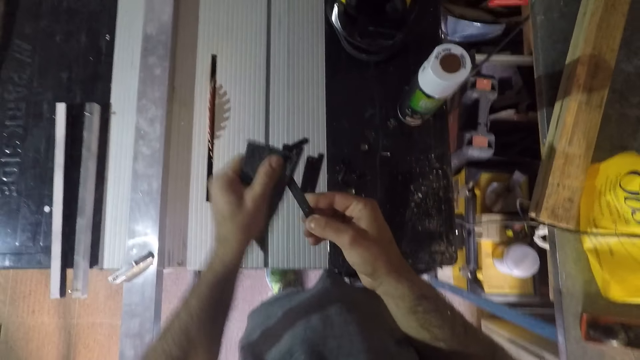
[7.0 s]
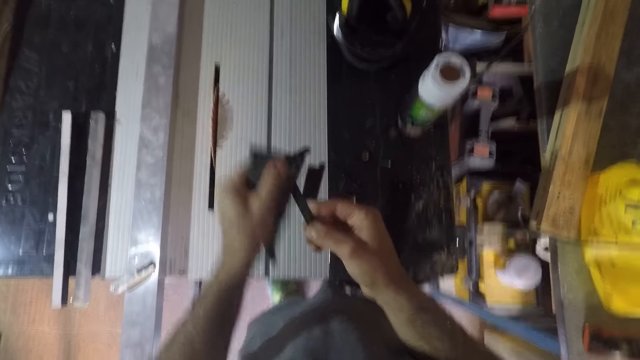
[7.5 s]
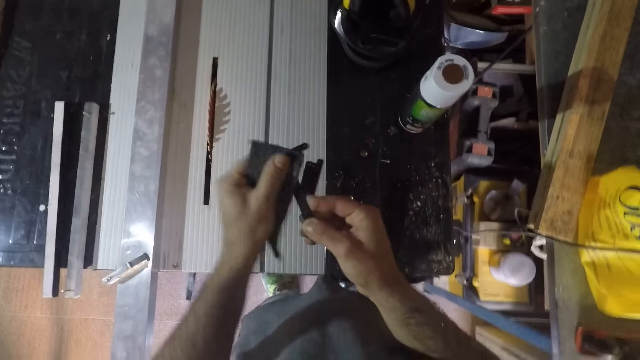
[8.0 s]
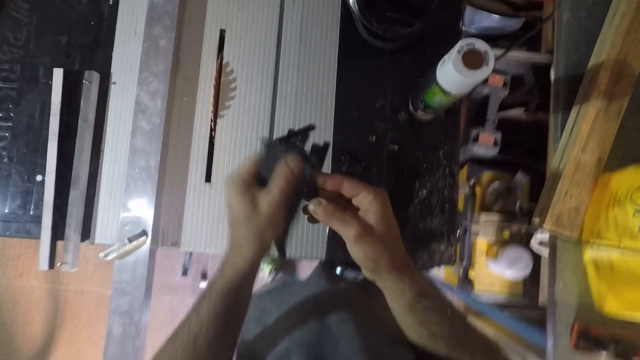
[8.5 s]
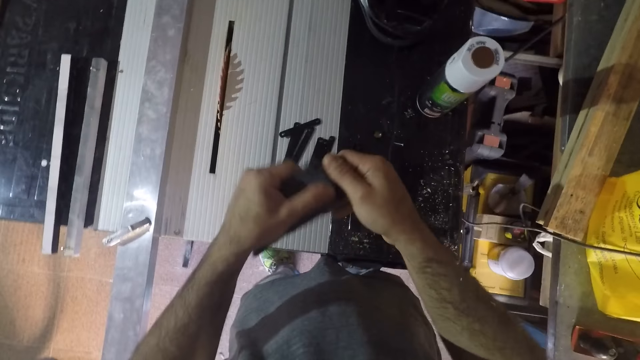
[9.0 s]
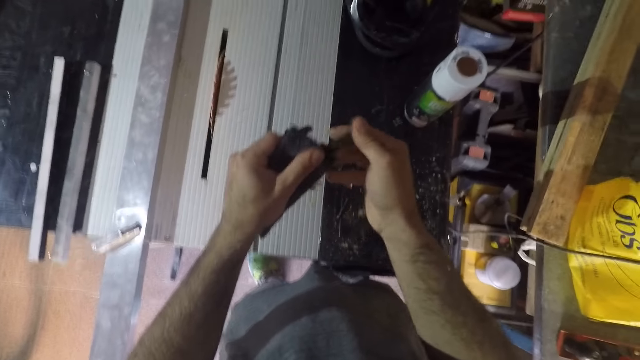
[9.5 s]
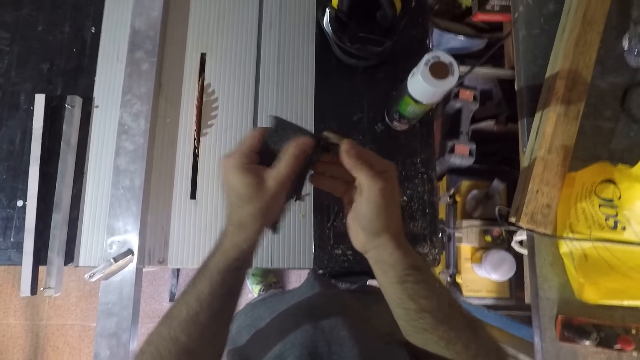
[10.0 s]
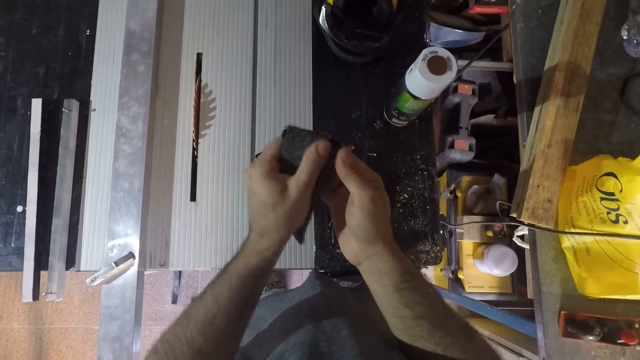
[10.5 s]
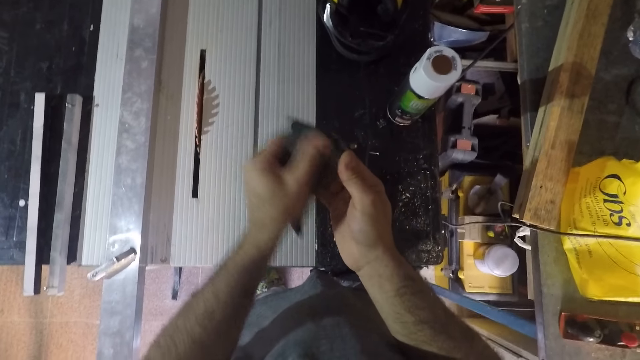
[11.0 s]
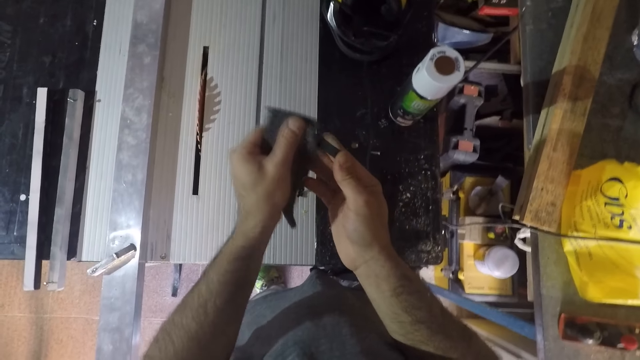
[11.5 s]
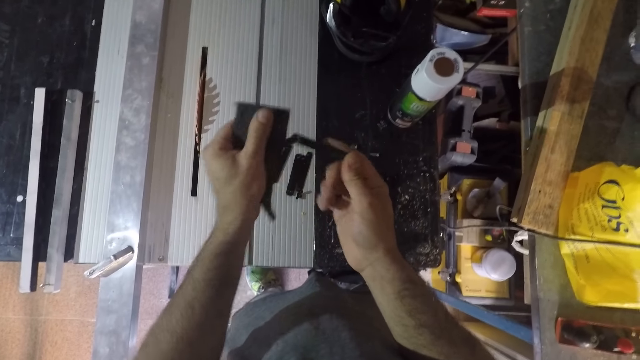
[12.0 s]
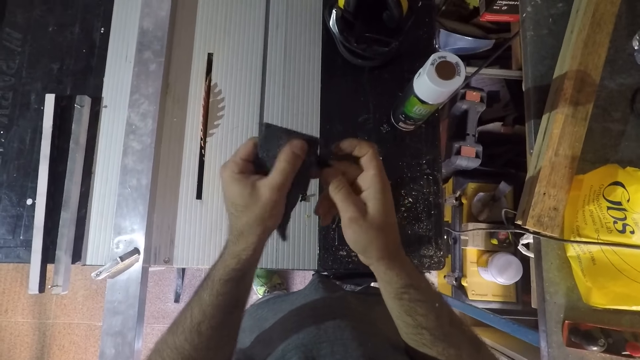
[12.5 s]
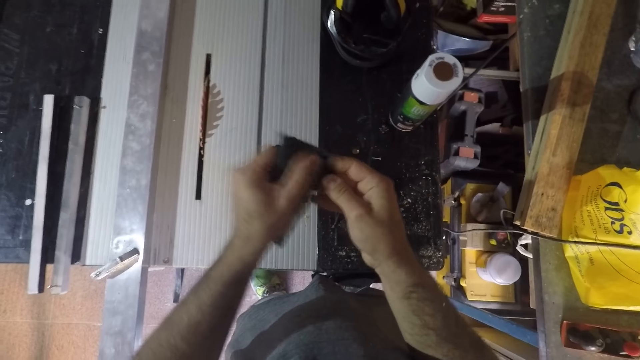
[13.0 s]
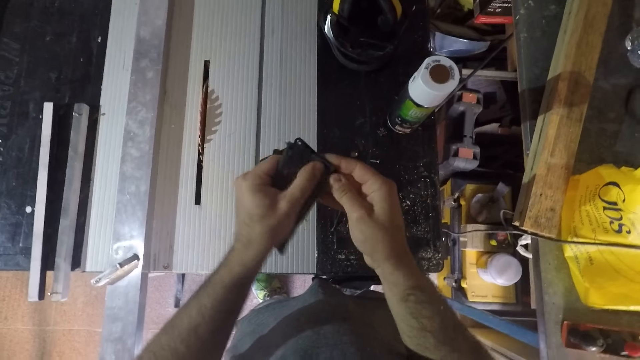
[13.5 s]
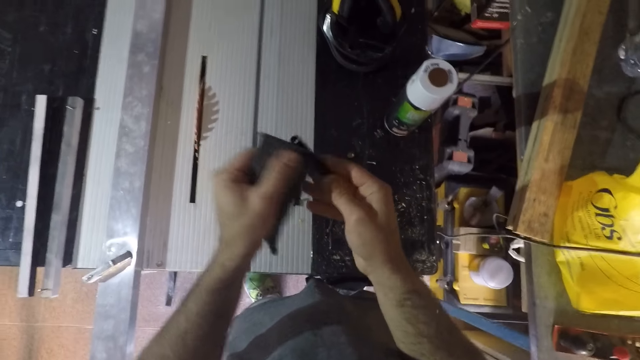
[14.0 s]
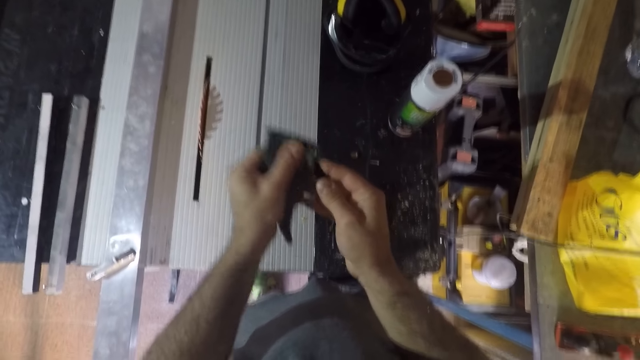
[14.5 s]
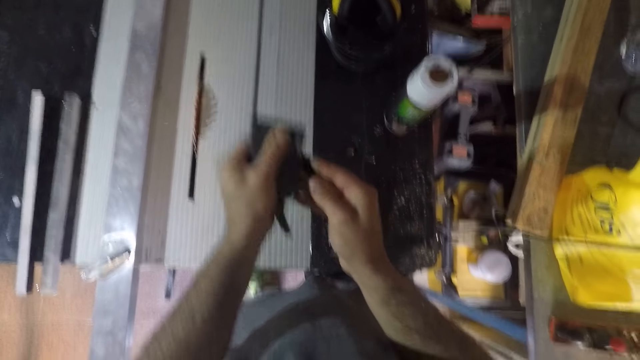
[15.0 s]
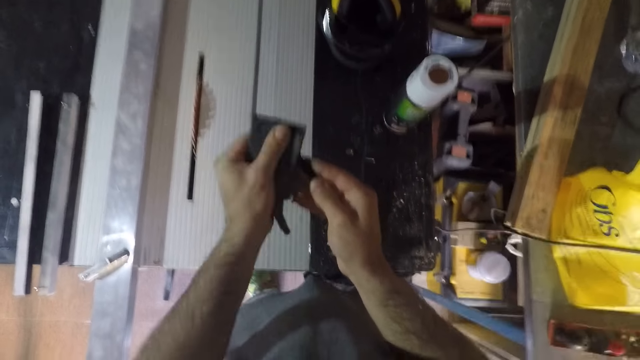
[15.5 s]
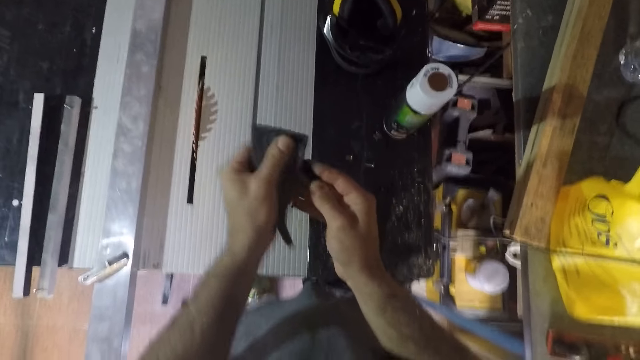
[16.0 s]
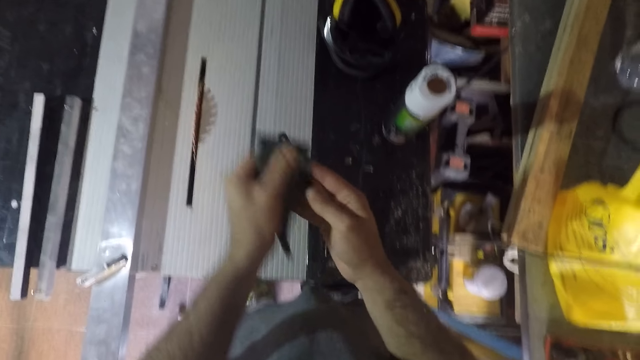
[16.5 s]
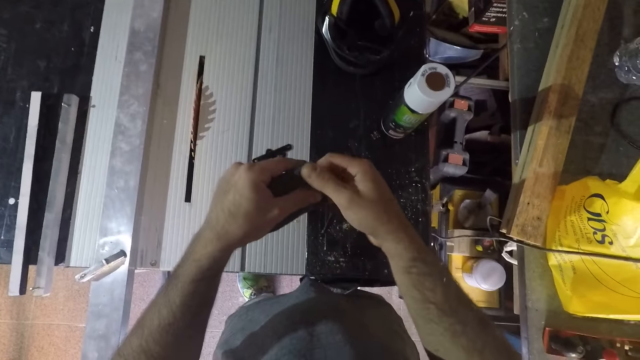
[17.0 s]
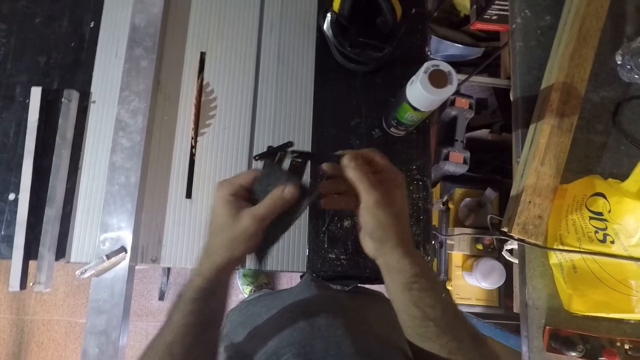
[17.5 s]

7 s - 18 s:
The camera wearer turns an object over while wiping. He turns the object over again. He continues to rub the sponge on the object. He rotates the object in his right hand.

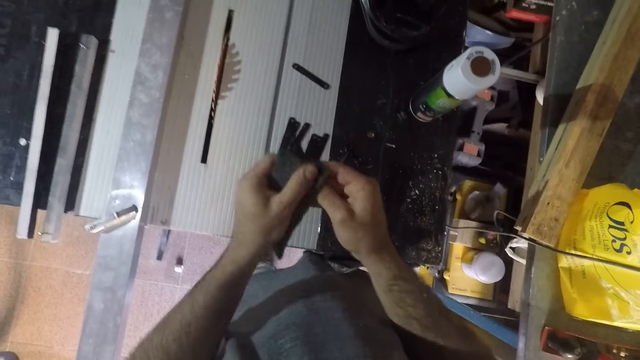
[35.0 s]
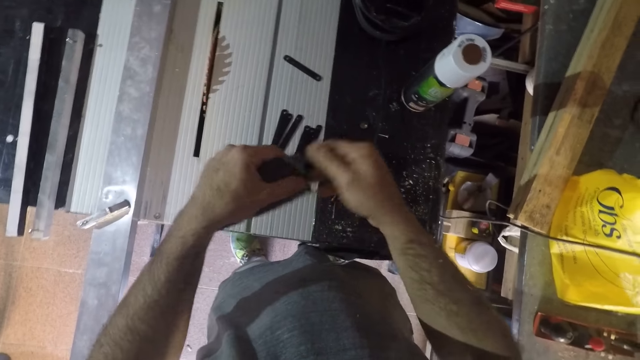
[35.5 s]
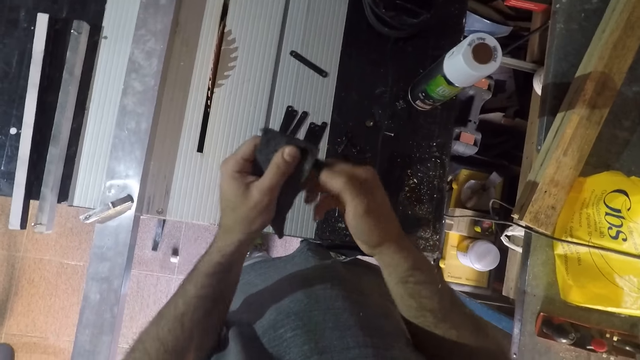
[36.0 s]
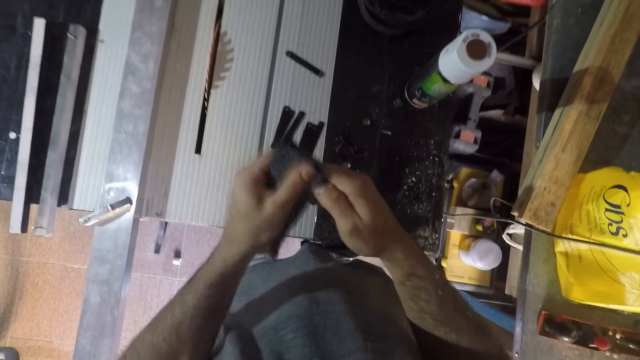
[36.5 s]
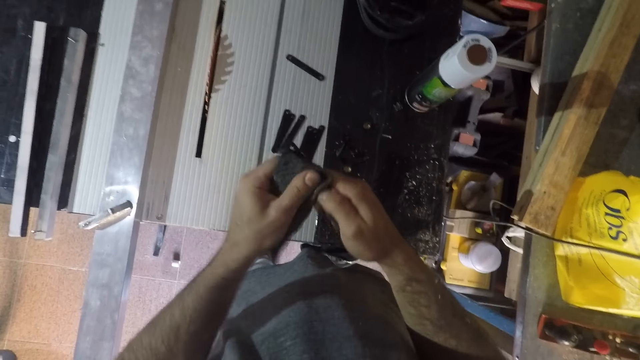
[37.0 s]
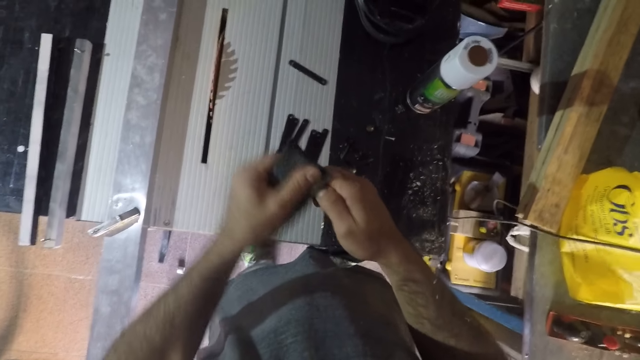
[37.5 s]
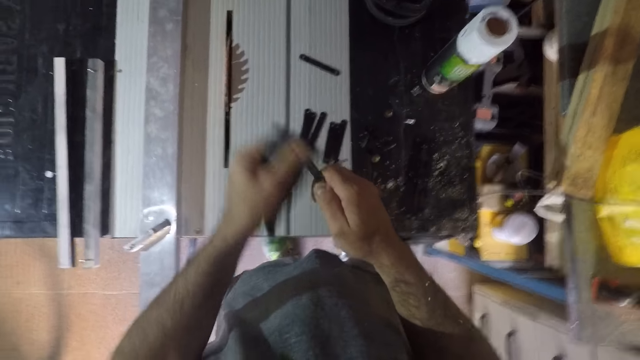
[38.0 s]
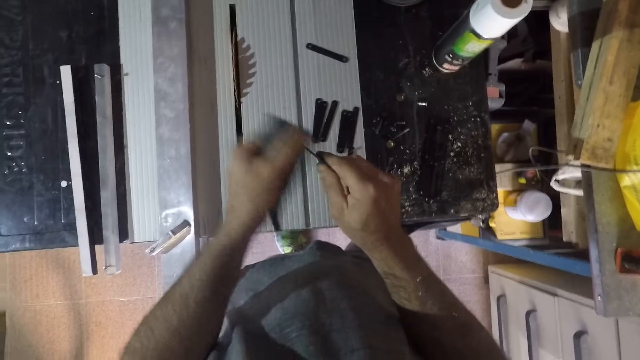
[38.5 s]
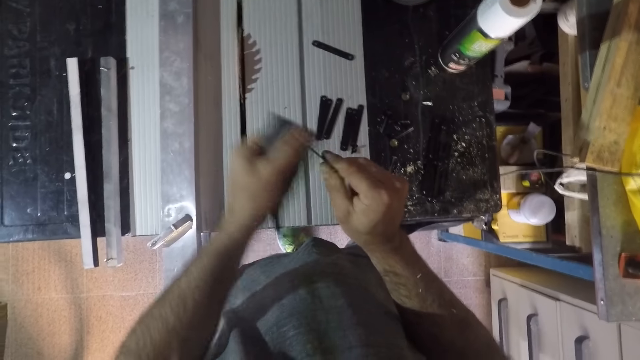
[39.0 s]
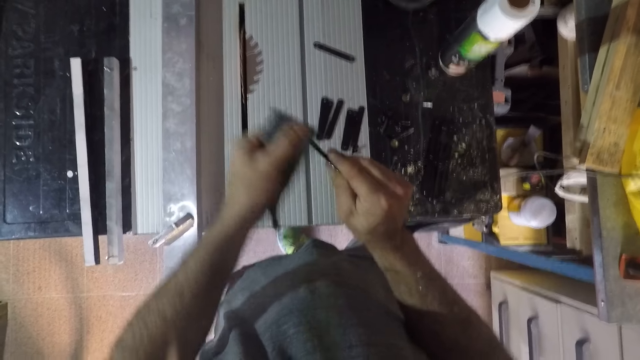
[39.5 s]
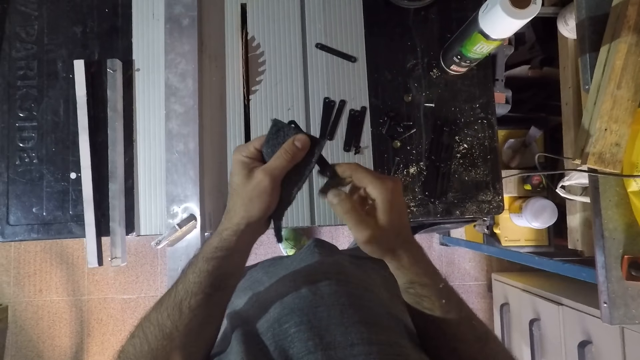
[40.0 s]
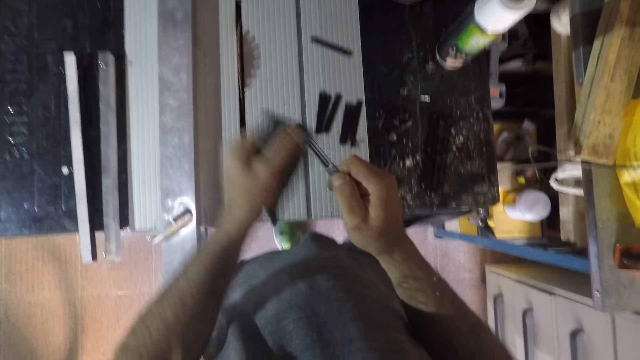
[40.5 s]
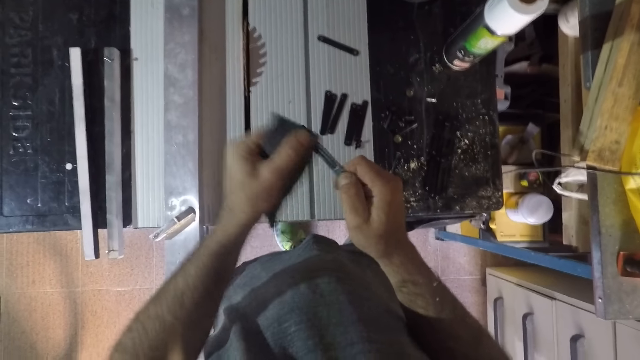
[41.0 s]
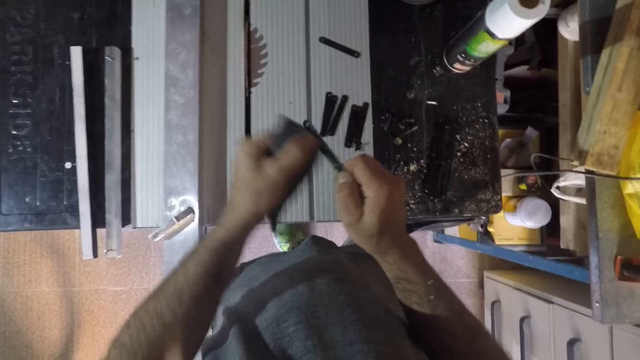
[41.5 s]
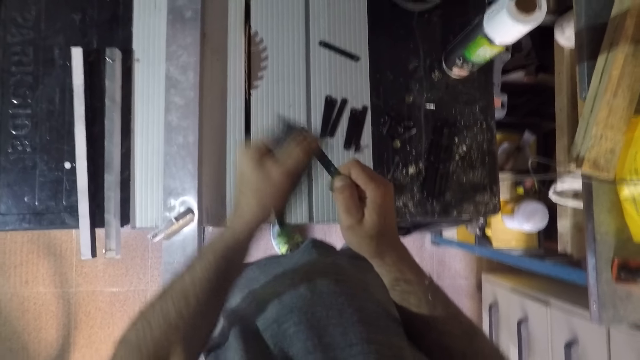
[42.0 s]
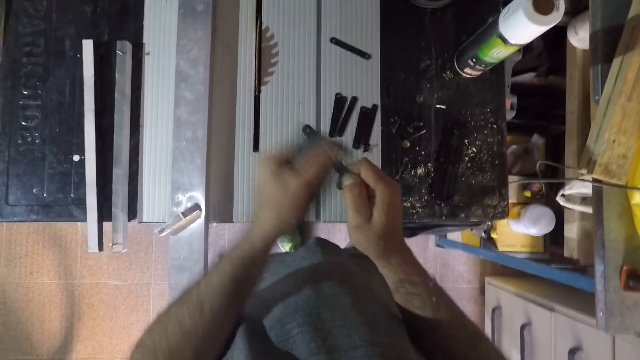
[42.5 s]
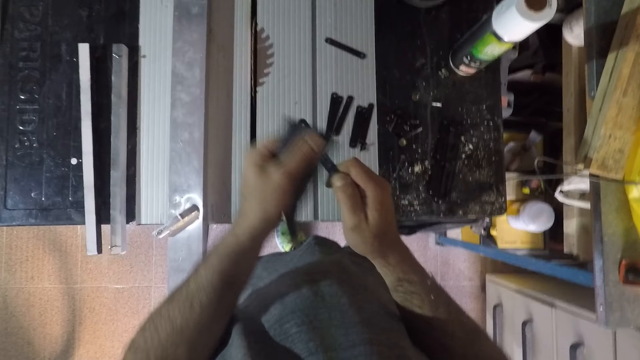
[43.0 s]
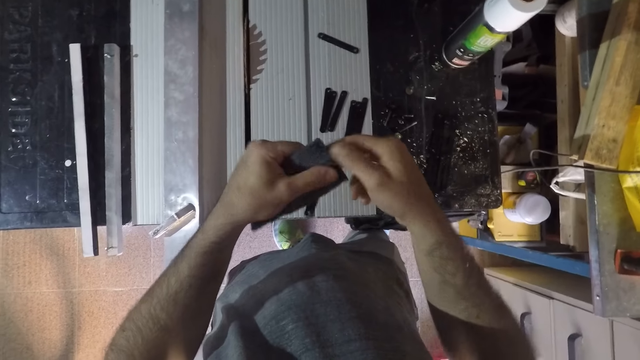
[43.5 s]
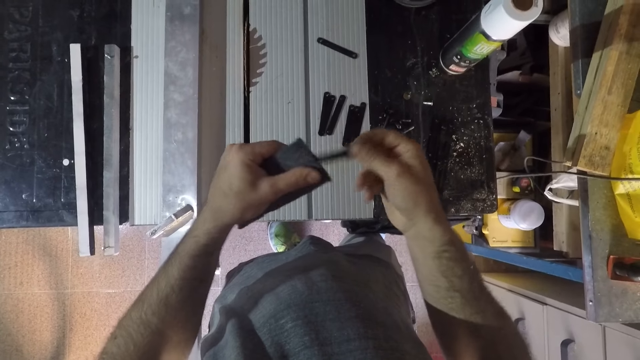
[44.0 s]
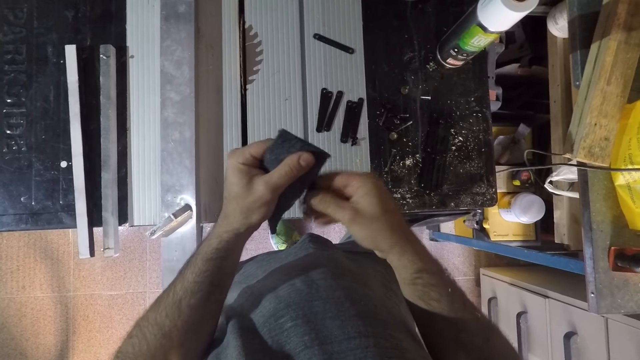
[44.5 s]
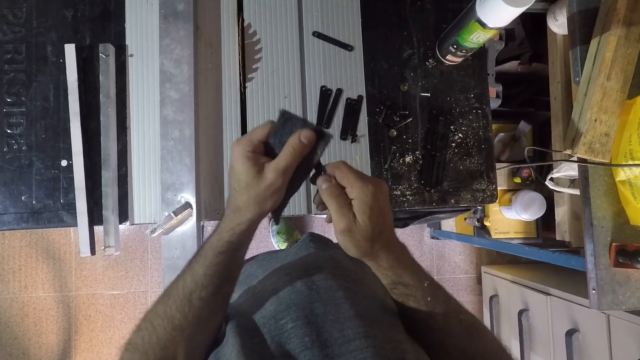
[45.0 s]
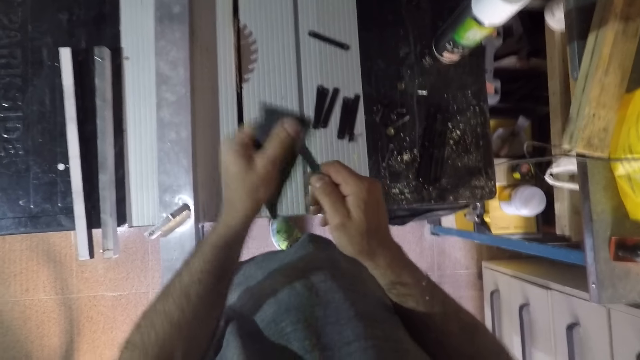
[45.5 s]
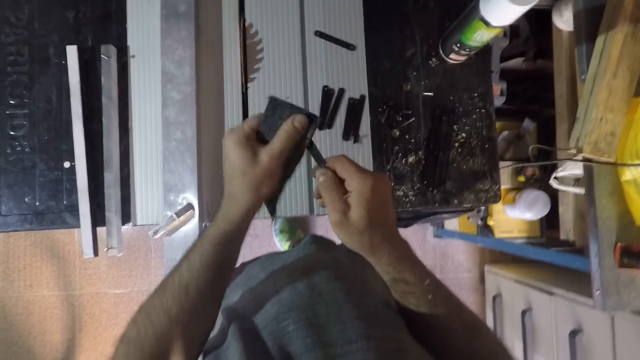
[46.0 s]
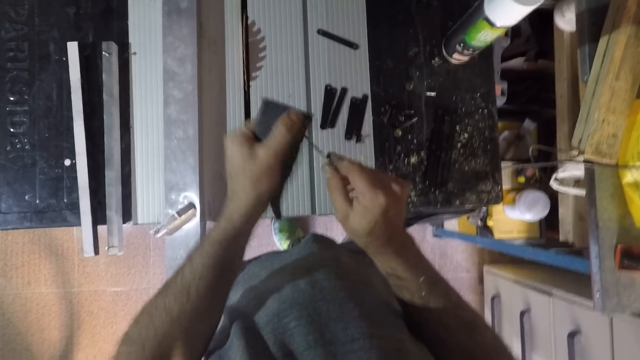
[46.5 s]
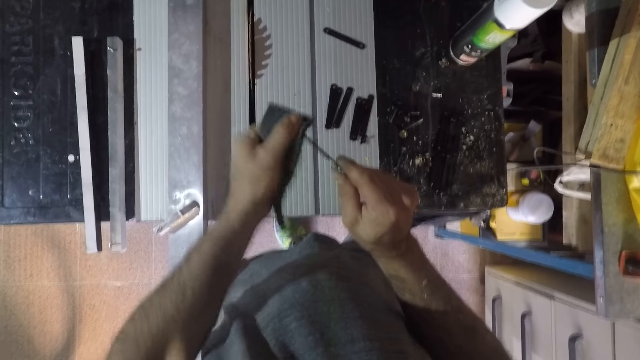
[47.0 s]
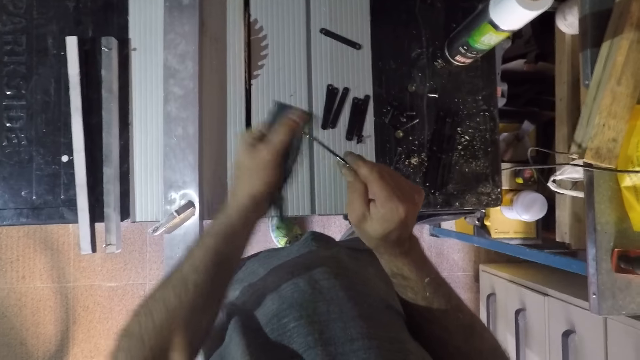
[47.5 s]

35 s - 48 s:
The camera wearer rotates an object in his right hand. He continues to rub the sponge on the object. He turns over the object in his hand while wiping. He turns the object in his hands. He continues to wipe the object. He turns the object in his hand. He continues to wipe the object. He turns the object in his hand while wiping.
